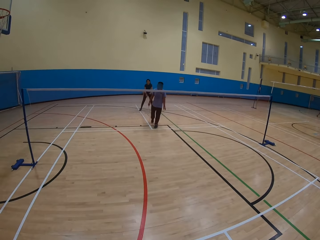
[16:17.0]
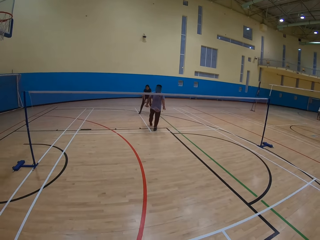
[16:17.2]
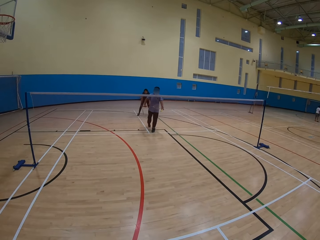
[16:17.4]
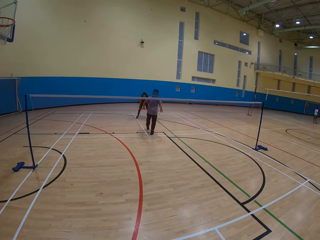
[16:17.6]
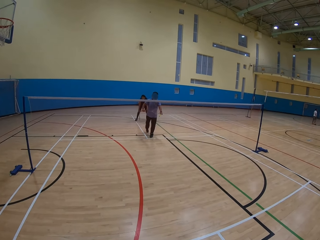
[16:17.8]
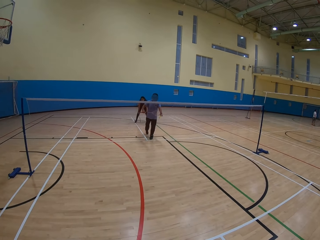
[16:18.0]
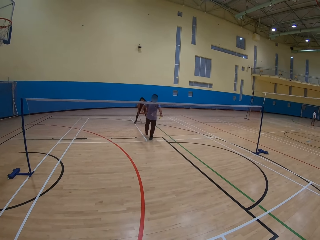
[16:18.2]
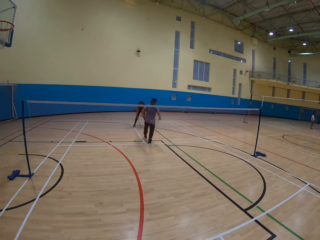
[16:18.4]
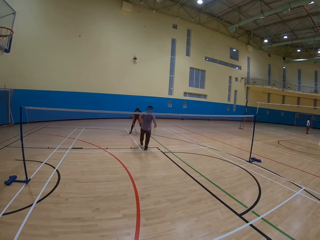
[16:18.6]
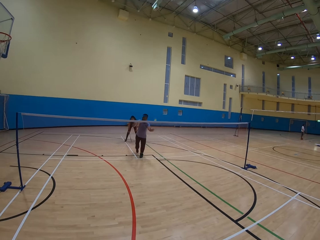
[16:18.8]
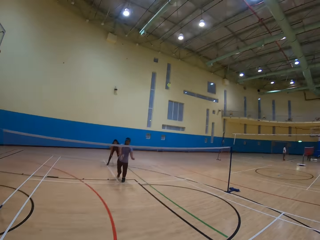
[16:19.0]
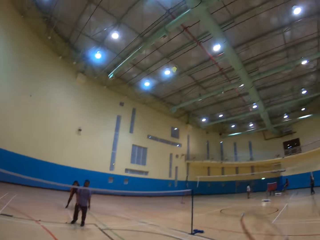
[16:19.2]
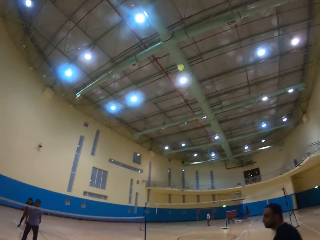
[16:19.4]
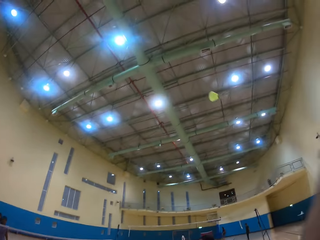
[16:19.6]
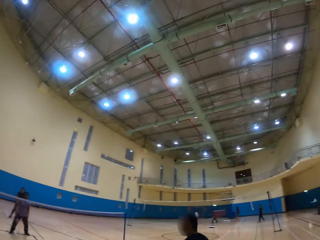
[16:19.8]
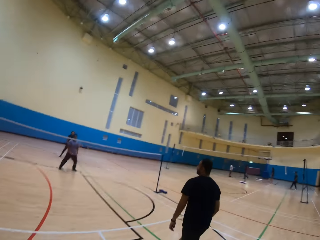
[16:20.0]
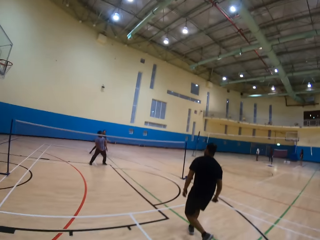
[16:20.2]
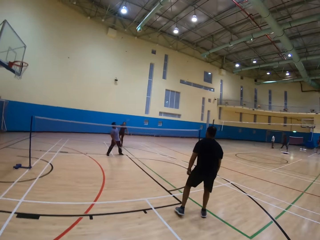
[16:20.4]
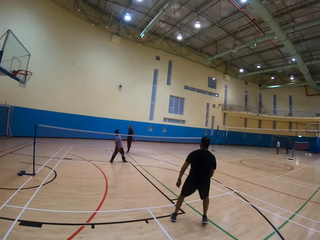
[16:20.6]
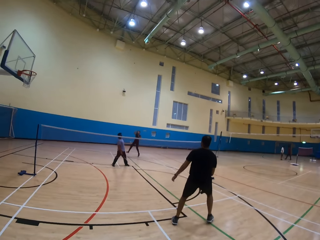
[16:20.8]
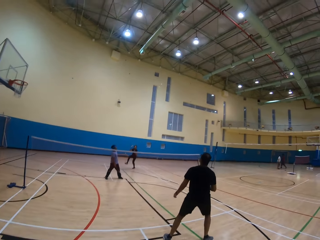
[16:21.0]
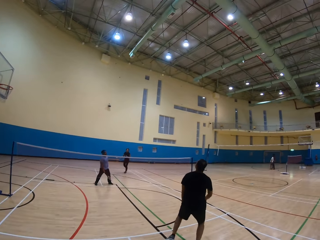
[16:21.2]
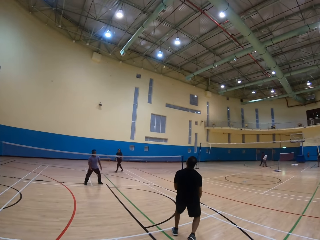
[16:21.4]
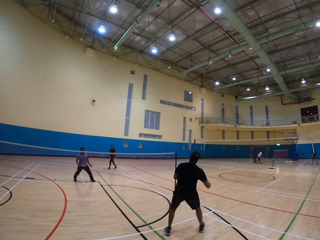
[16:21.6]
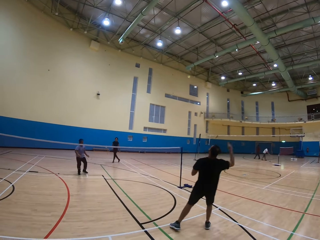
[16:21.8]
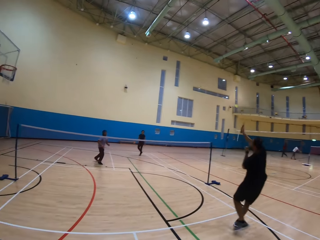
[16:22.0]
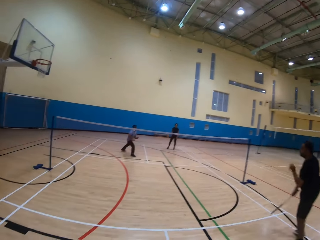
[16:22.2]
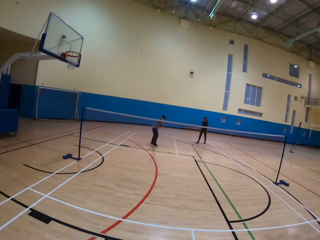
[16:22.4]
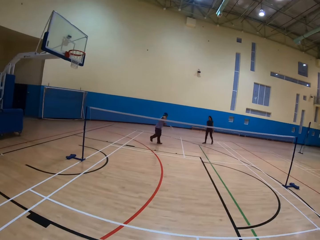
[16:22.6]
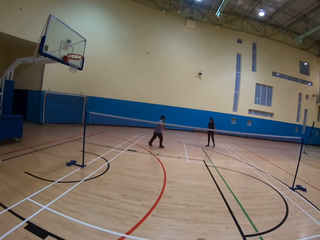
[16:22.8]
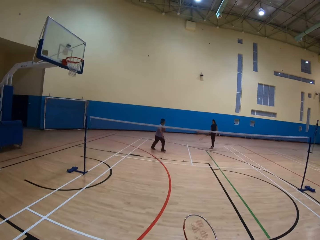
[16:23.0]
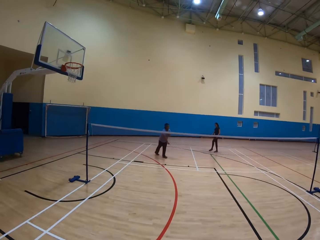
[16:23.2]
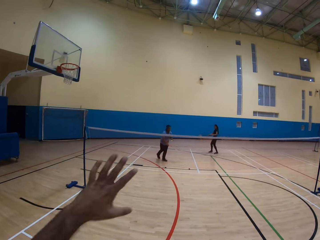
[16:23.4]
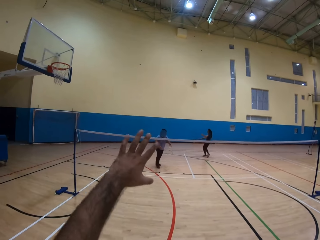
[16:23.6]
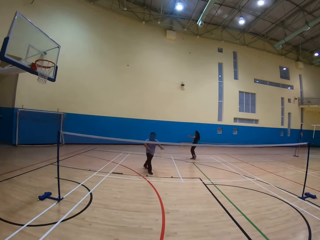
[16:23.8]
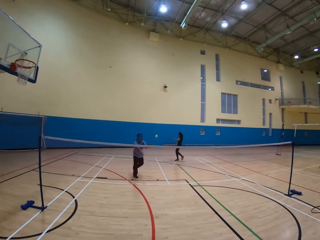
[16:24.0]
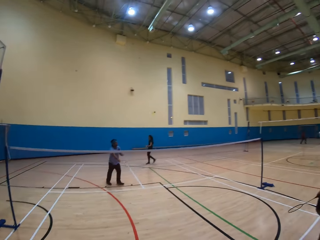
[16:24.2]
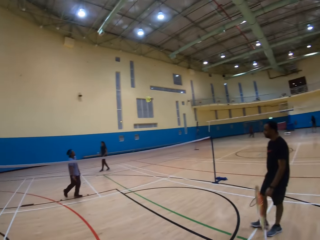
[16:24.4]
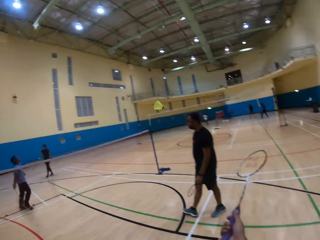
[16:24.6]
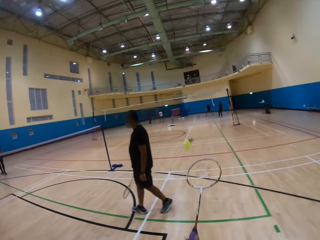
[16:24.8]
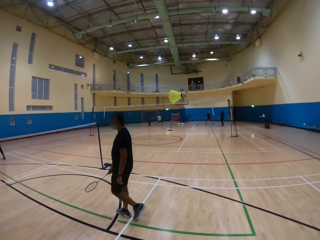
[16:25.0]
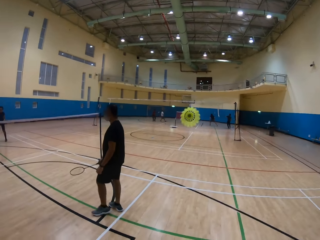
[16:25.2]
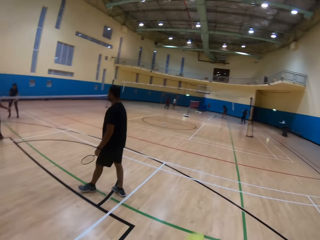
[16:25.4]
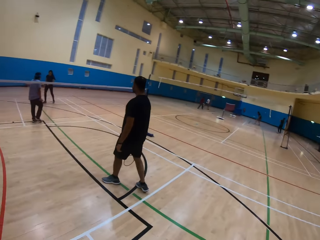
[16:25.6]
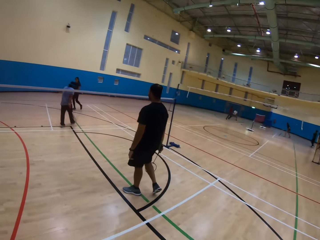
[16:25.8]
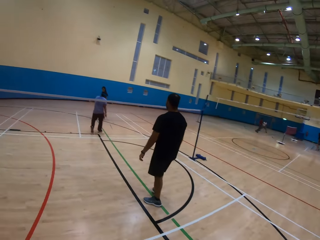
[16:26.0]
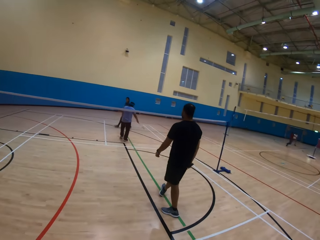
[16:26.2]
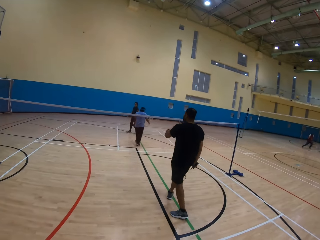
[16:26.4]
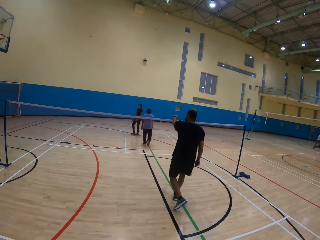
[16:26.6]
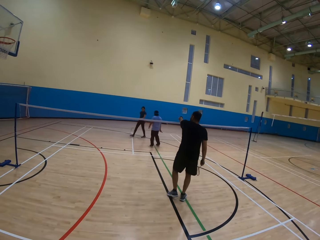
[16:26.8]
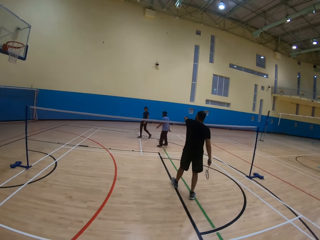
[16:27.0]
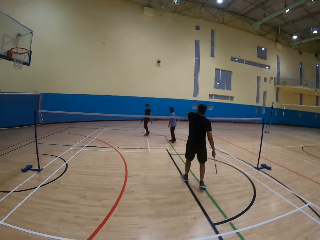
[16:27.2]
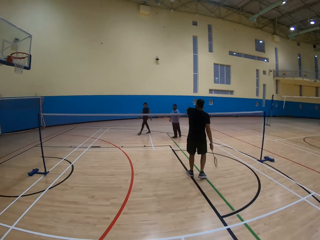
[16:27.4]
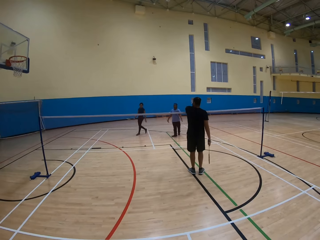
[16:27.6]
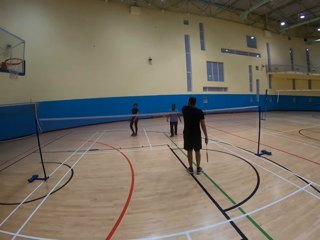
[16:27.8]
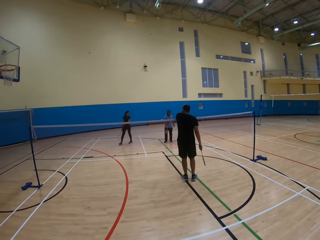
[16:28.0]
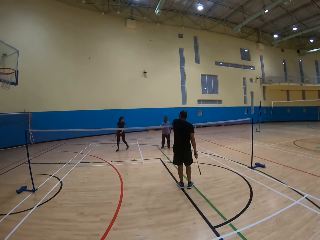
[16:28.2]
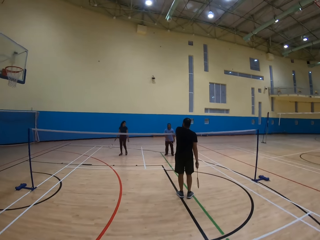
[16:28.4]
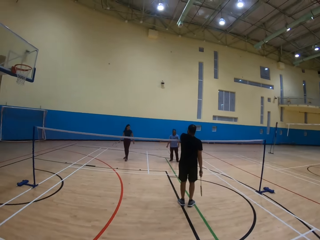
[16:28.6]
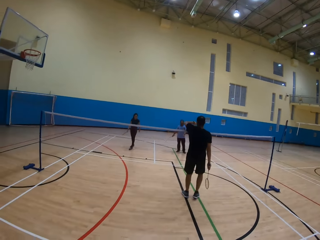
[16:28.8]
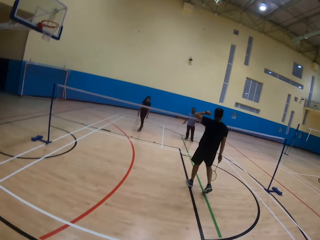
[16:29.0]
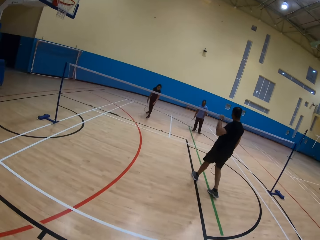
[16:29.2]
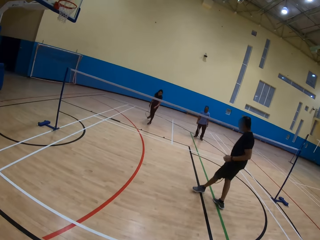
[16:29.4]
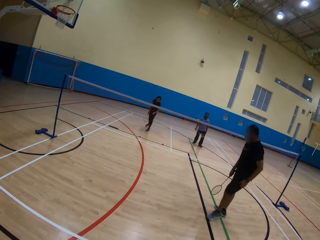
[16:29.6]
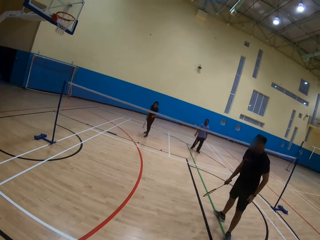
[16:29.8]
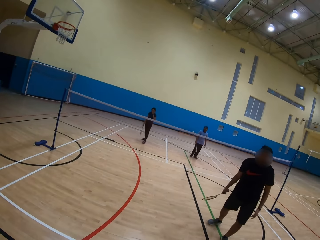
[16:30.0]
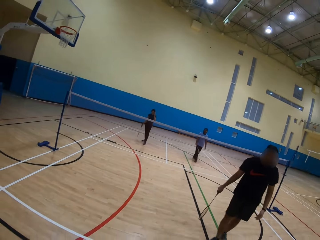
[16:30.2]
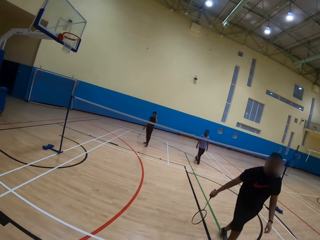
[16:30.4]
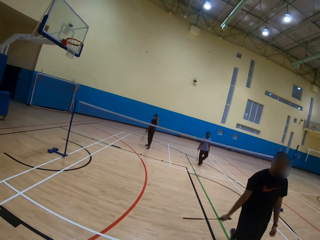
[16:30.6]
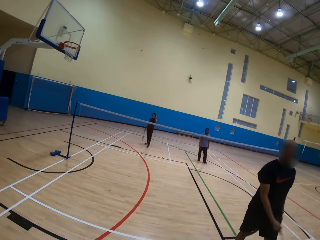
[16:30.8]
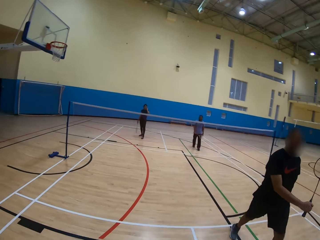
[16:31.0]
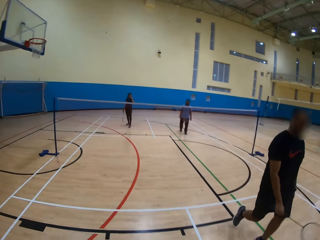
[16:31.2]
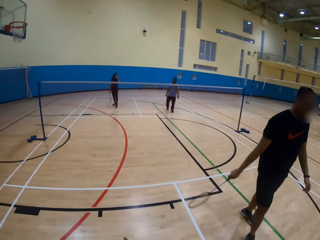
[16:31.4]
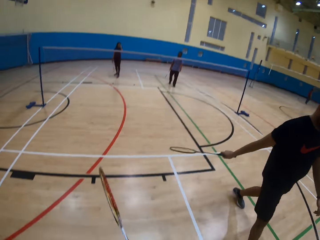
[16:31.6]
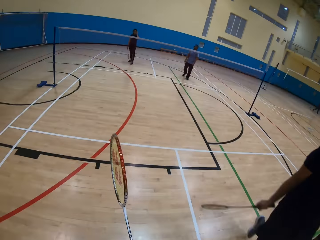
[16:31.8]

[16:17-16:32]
A man hits the shuttlecock. The man plays the game. The camera wearer hits the shuttlecock and plays the game. A woman hits the shuttlecock. The woman moves around. Another man hits the shuttlecock. The other man plays the game. The camera wearer moves the hand. The first man hits the shuttlecock. The woman plays the game. The camera wearer picks up the shuttlecock. The other man moves ahead. The other man points at something. The woman moves around. The other man moves backward.

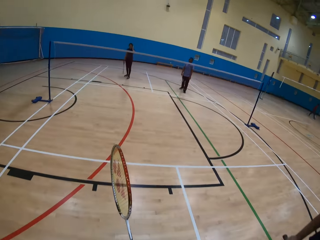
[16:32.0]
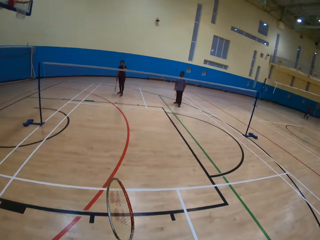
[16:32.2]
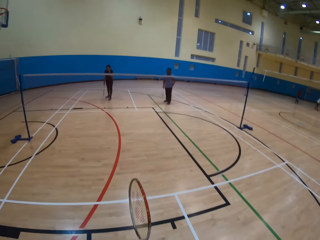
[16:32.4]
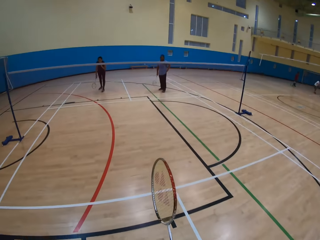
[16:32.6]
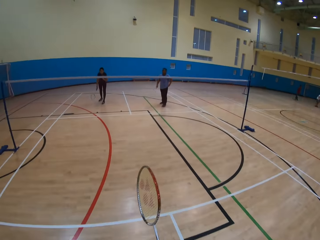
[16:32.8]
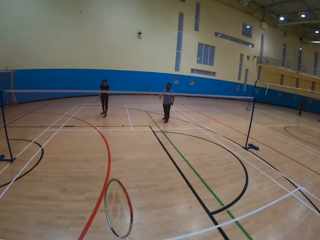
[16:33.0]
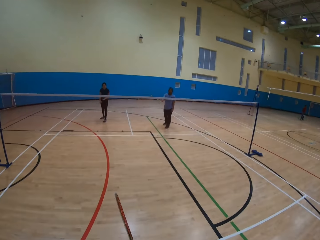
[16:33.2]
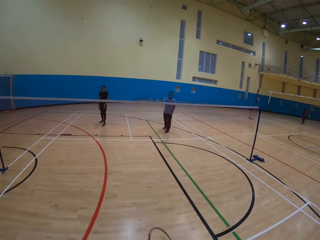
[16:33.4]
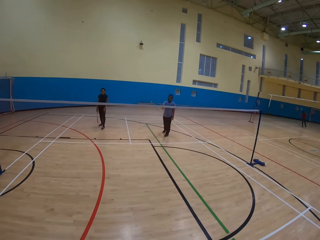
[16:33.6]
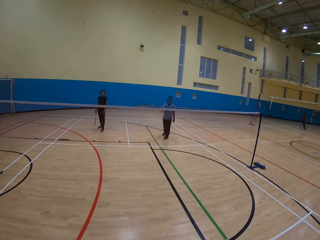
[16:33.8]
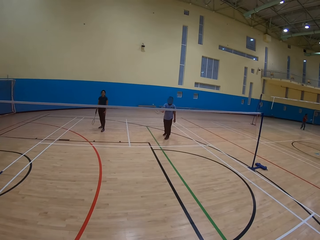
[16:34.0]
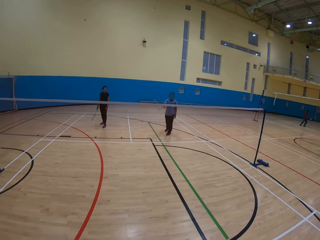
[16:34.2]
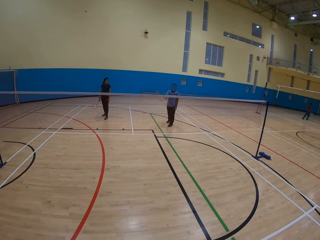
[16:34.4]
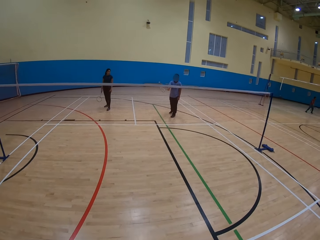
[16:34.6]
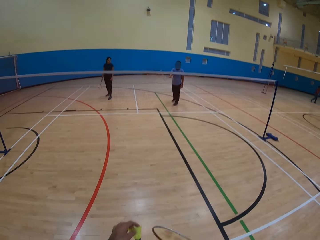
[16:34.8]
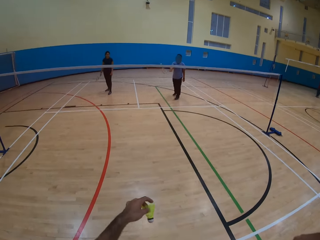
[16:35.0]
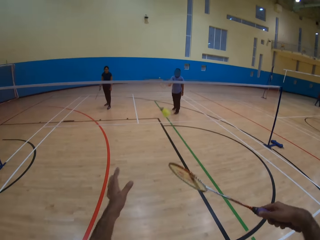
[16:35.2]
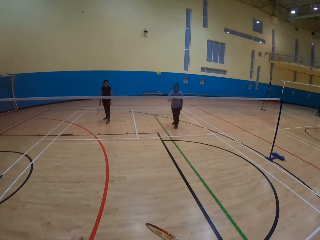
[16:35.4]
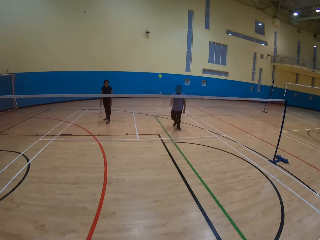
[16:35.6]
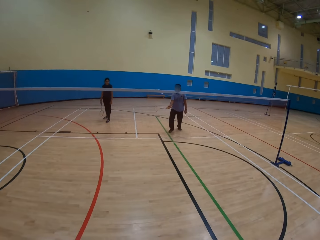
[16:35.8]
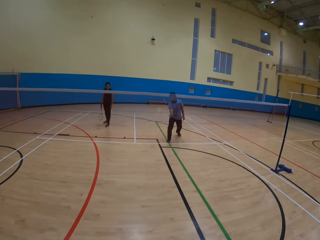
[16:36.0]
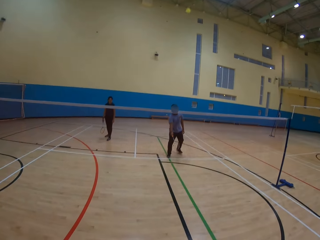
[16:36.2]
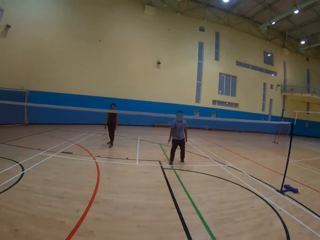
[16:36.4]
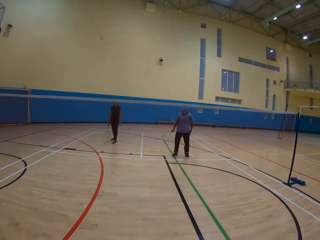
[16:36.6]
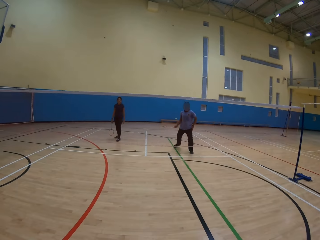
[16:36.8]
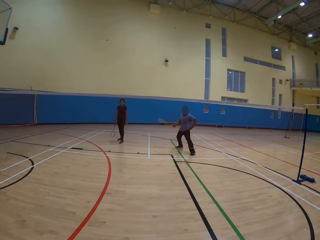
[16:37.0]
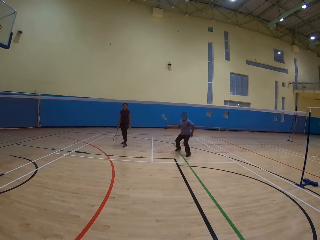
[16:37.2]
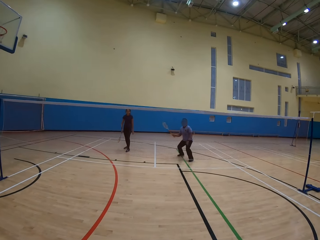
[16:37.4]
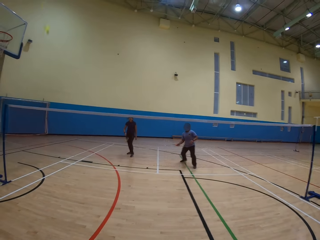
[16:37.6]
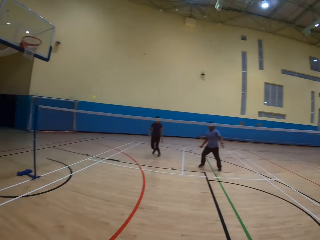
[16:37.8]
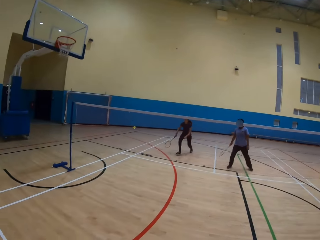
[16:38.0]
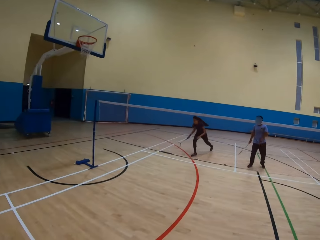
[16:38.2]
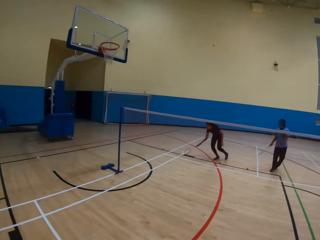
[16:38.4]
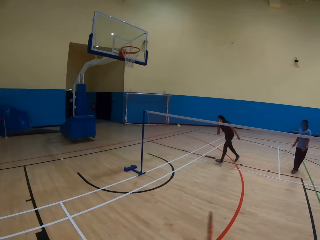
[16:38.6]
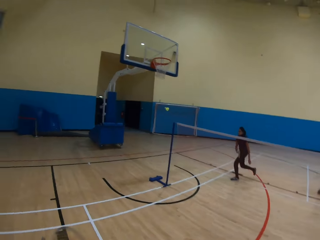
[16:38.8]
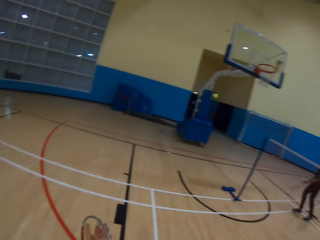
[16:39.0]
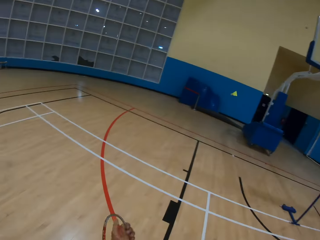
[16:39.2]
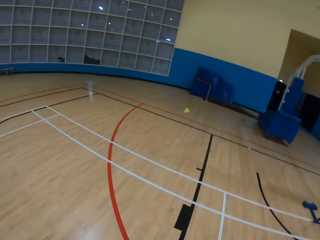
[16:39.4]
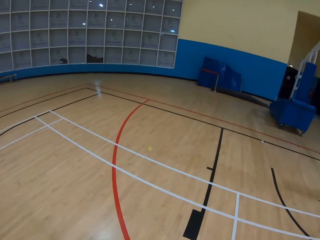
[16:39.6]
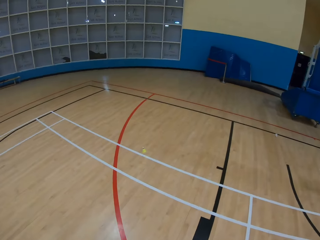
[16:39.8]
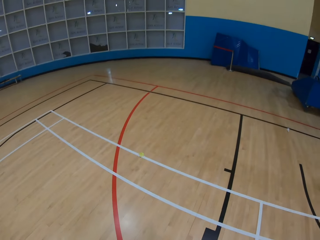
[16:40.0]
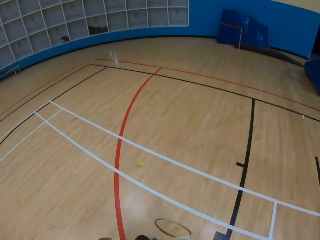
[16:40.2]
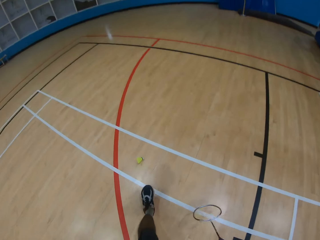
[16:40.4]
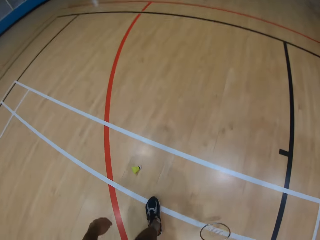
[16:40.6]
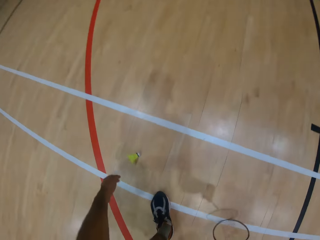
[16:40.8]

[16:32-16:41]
The camera wearer does something. They hit the shuttlecock and play the game. A man hits the shuttlecock and plays the game. A woman plays the game and hits the shuttlecock. The camera wearer looks around.
